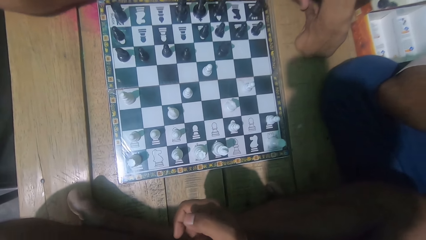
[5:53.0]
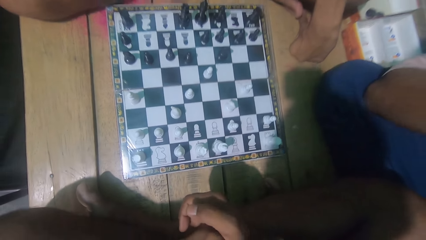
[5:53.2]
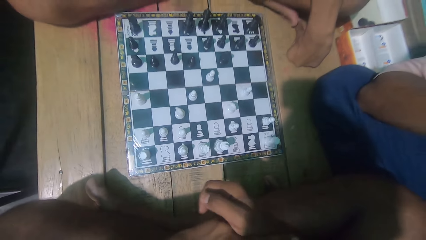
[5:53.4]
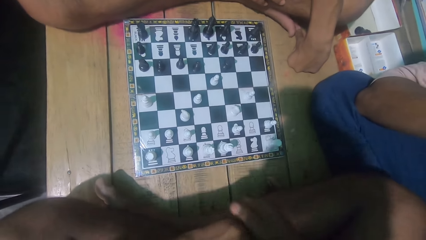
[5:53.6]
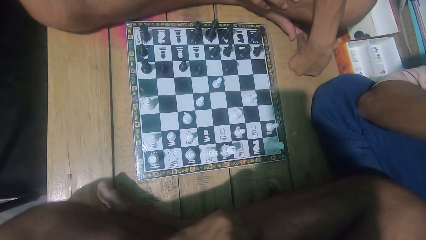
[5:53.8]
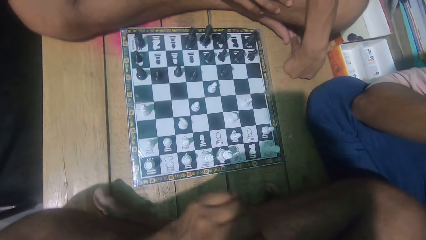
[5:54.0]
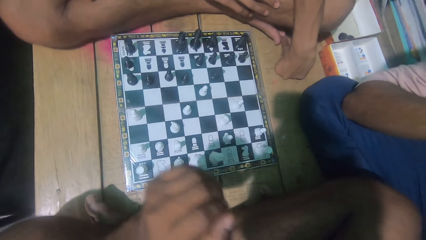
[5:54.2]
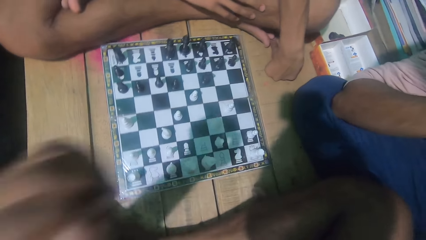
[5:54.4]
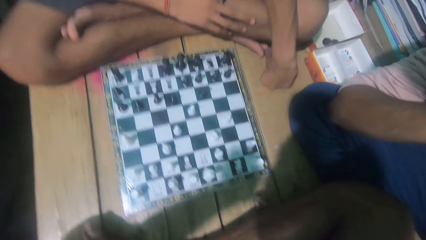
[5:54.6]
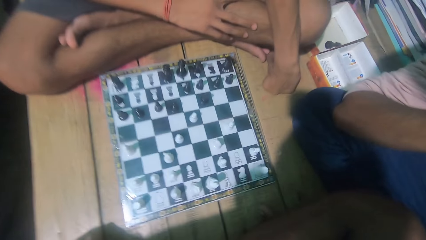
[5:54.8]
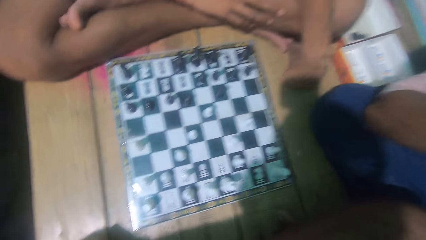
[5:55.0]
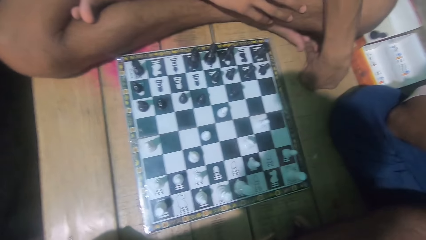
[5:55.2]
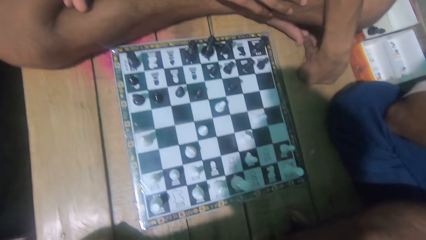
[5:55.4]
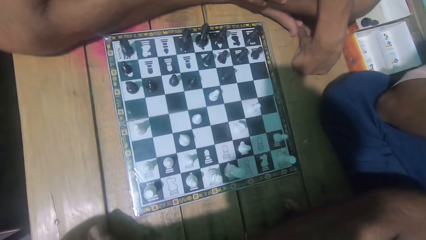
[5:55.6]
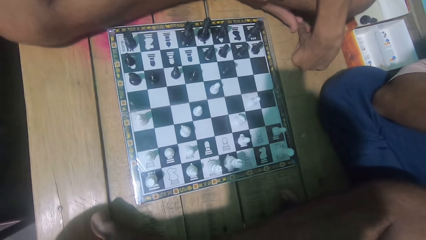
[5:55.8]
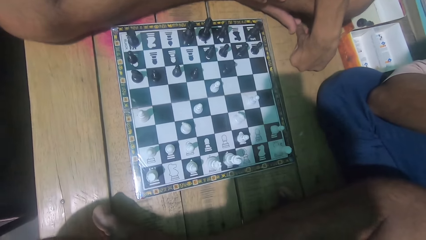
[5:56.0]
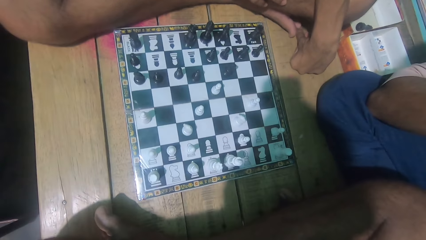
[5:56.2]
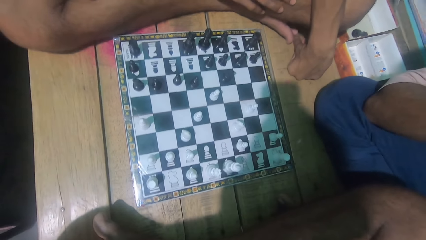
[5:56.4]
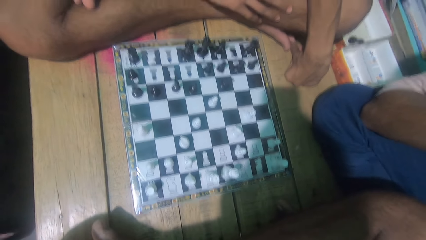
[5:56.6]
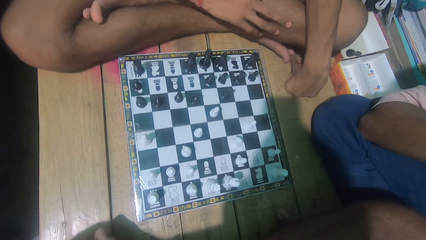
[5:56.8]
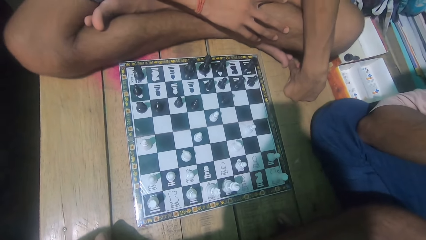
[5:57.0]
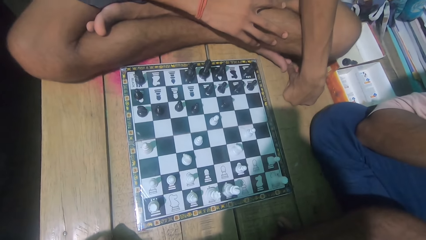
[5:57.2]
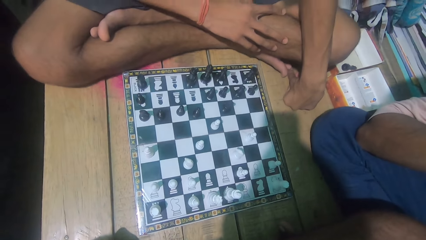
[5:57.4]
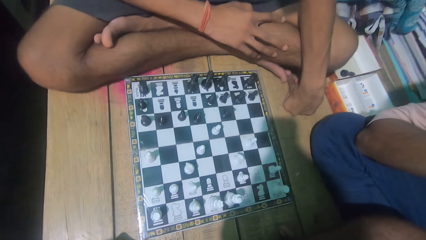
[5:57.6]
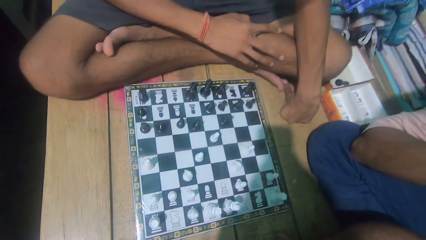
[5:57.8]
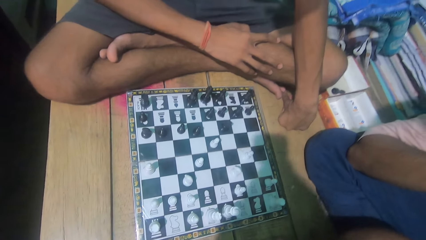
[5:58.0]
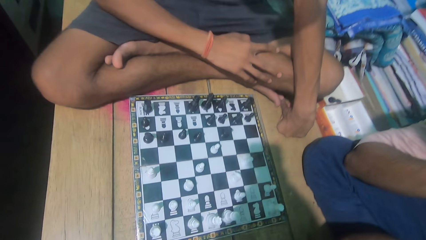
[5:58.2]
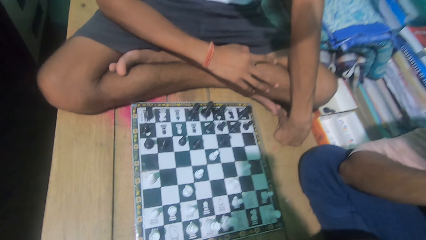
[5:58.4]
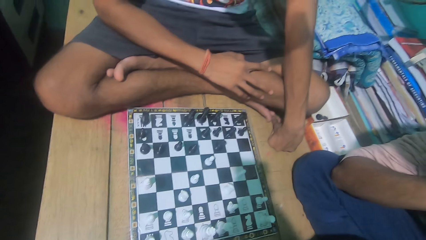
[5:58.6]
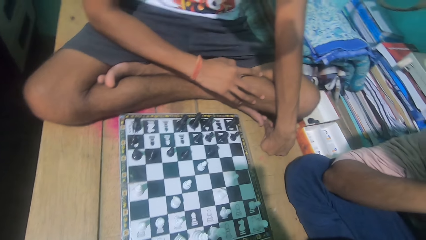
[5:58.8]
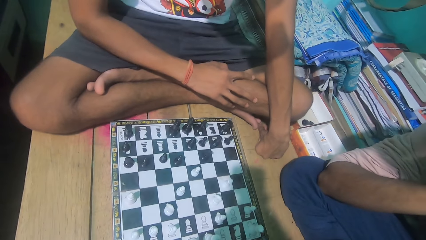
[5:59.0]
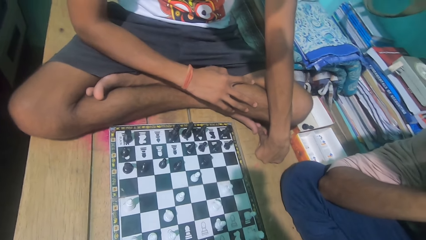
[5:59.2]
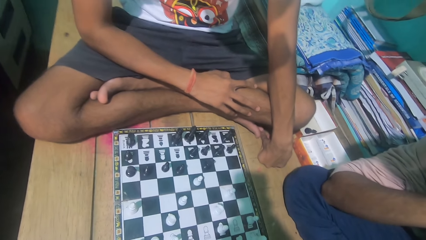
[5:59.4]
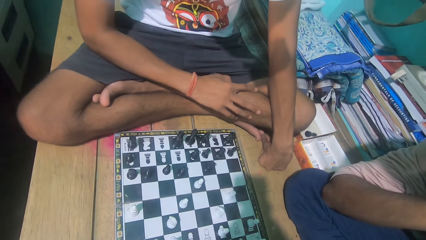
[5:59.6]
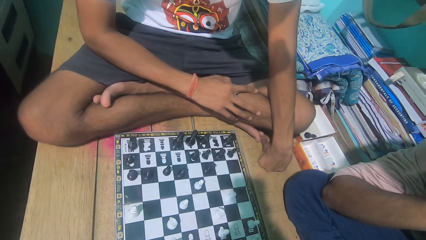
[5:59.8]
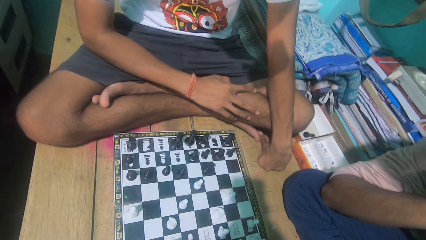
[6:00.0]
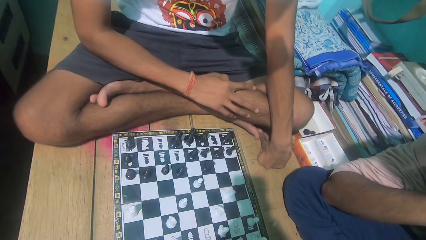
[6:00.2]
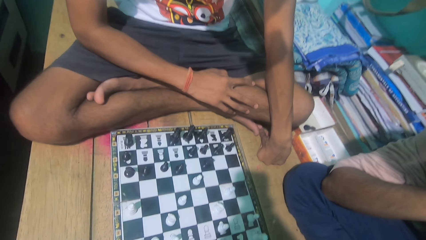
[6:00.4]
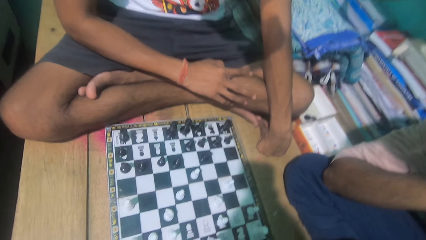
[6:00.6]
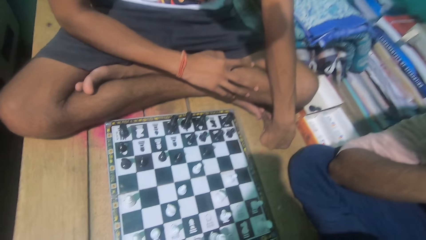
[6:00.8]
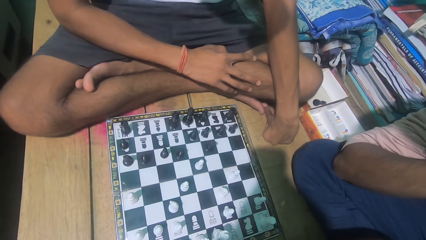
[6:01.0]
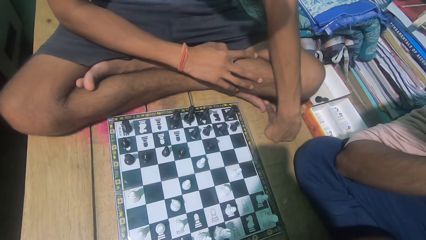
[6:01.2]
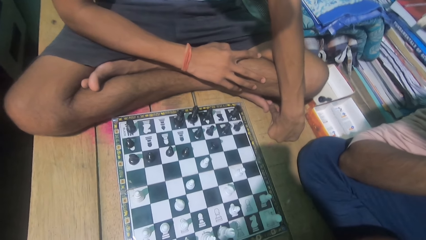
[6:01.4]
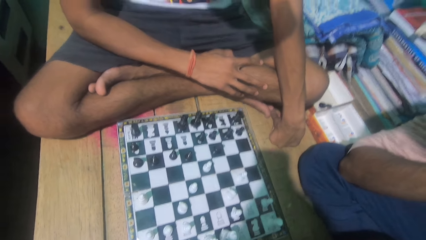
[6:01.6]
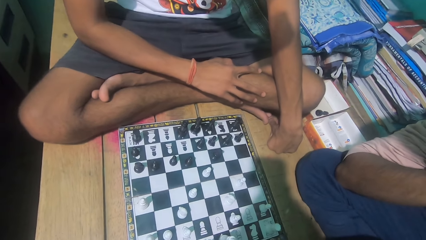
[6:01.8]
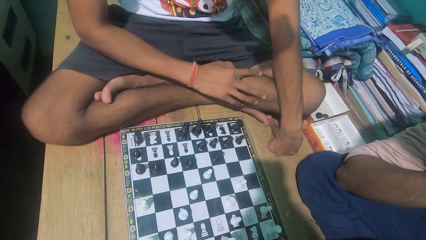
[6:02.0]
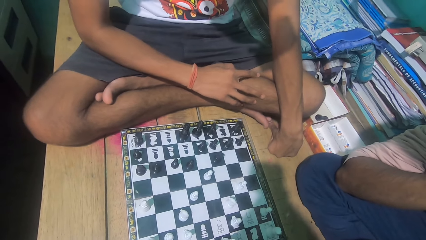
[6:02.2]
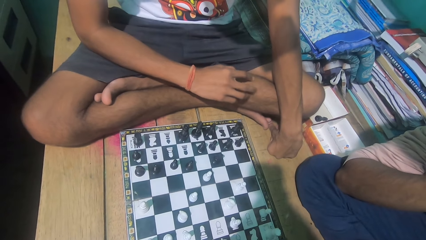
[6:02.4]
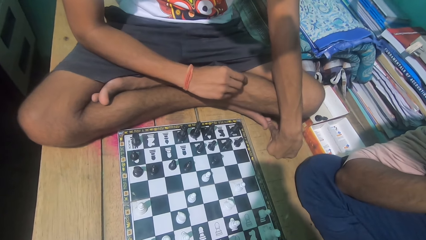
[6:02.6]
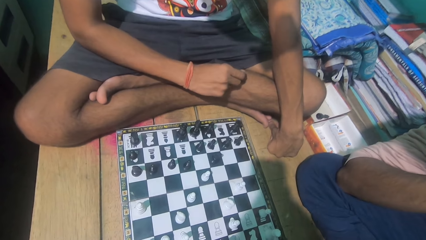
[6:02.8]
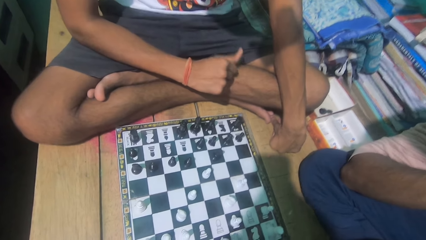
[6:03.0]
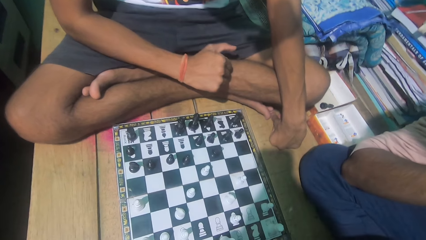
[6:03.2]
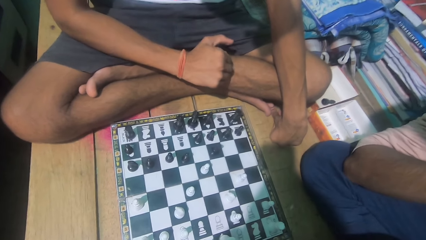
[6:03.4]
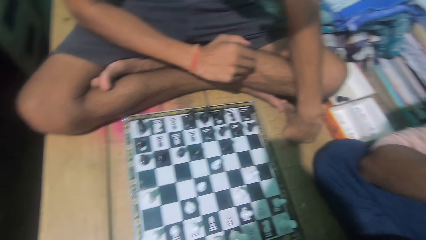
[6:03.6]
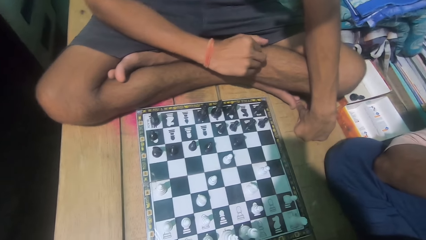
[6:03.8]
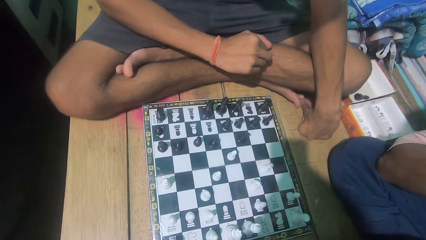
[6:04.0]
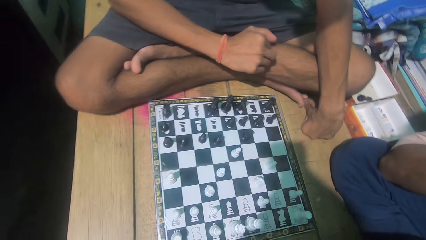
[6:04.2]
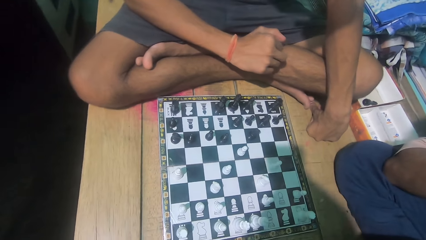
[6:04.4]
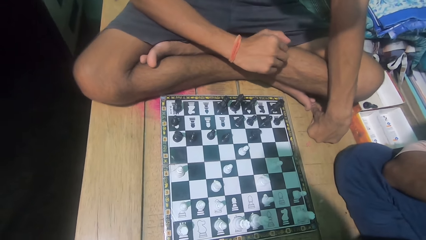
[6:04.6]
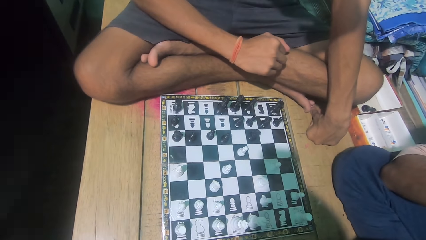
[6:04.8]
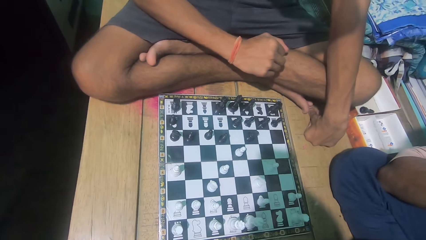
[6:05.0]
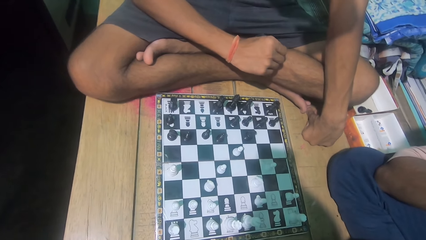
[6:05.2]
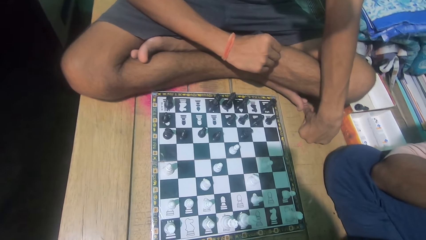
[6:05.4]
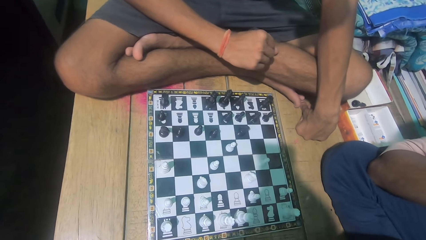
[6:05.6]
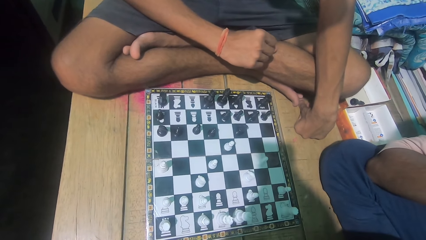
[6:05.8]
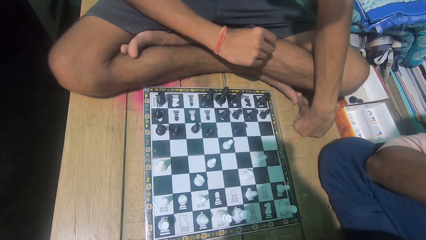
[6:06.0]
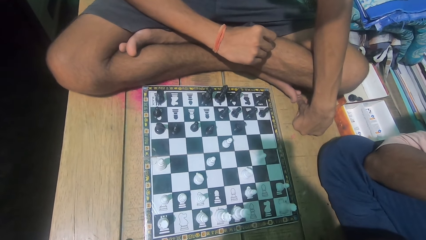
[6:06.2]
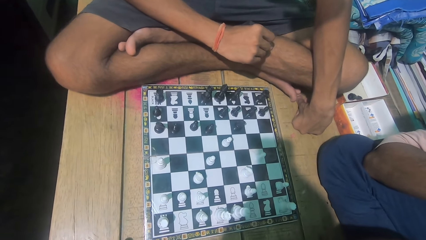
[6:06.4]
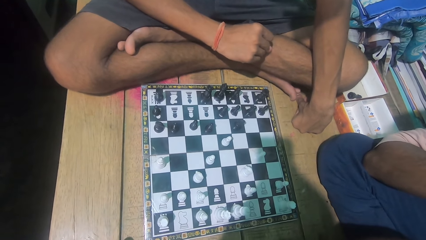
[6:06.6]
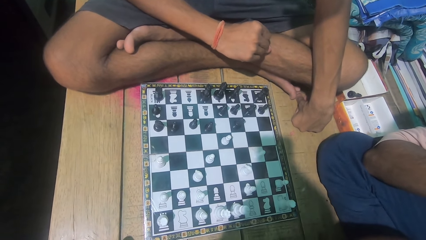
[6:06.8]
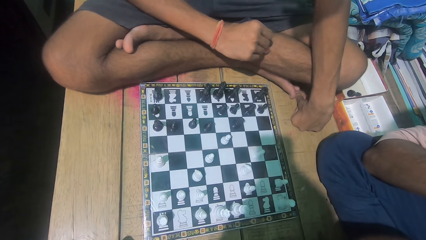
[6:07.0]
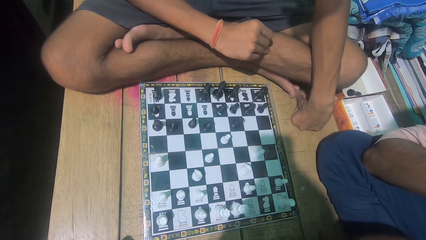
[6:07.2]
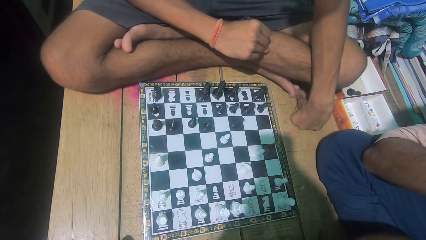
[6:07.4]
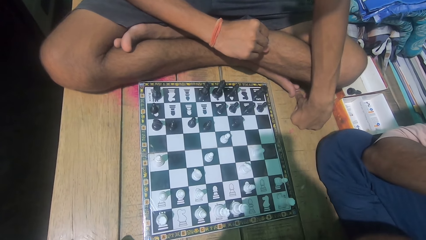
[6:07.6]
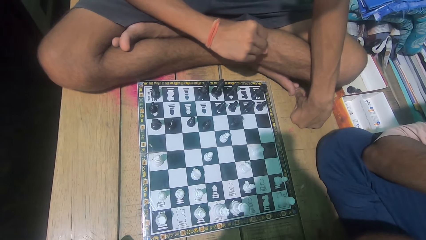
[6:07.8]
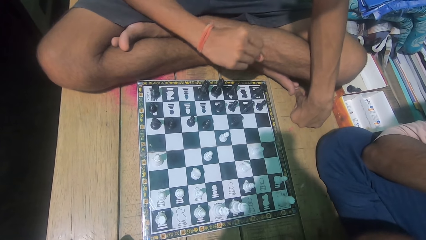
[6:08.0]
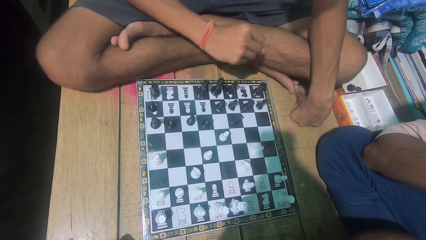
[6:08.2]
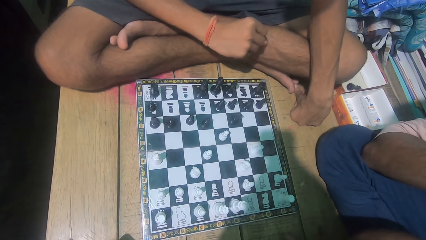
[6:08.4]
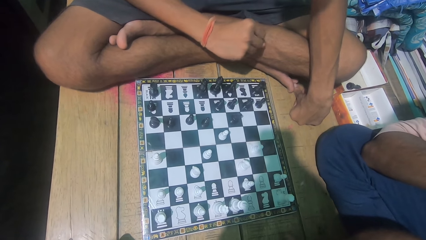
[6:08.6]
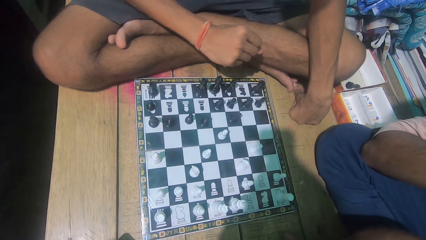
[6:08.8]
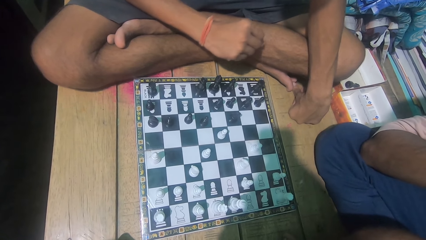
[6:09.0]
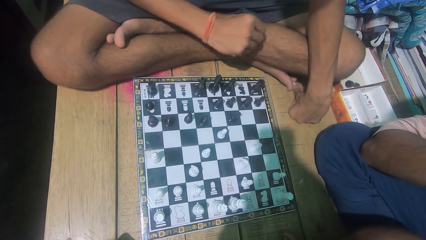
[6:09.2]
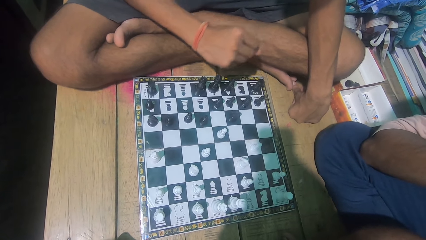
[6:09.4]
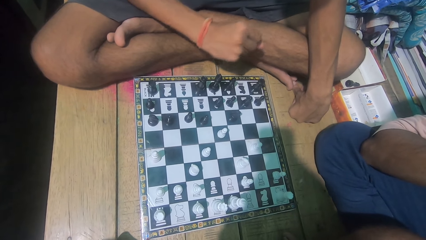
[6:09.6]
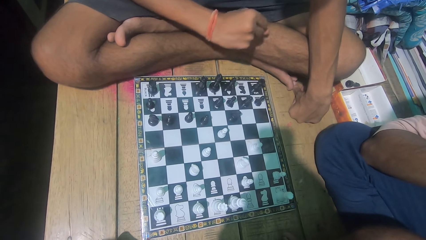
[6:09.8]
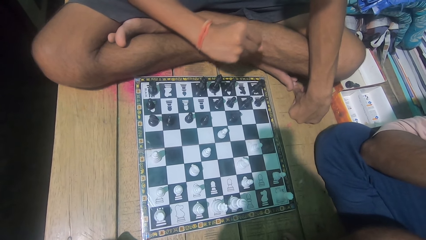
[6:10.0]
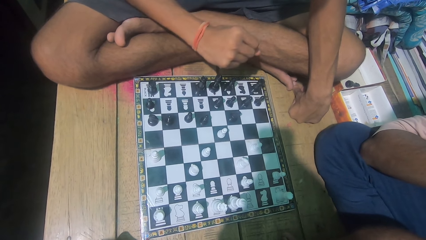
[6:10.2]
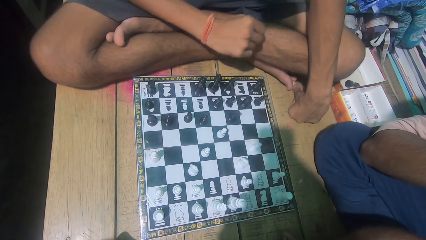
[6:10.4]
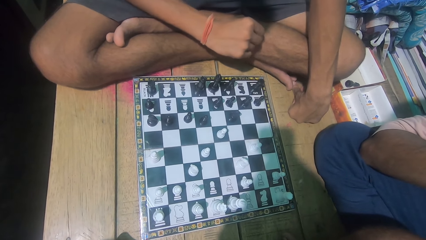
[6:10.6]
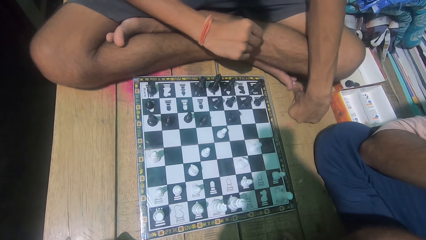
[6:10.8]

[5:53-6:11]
The camera wearer puts his hands on the face. He looks at the chess game. A man shakes the hand.
